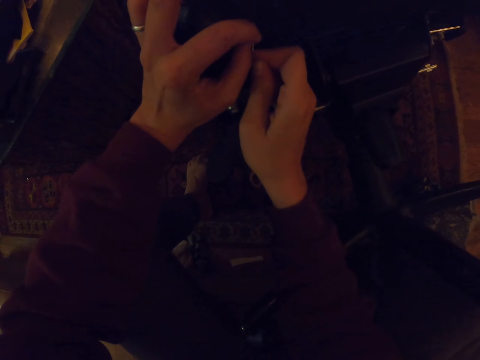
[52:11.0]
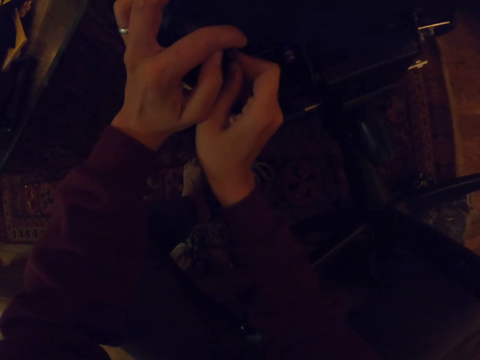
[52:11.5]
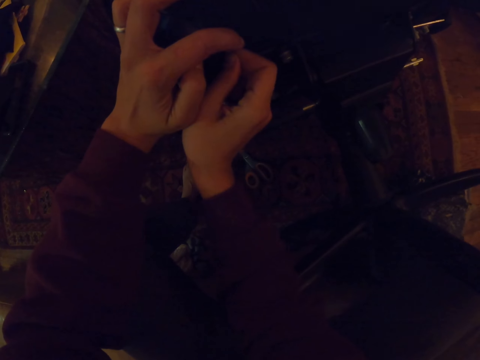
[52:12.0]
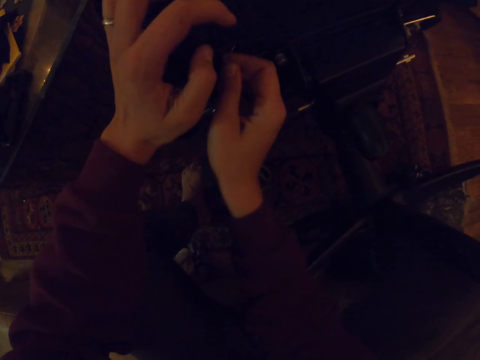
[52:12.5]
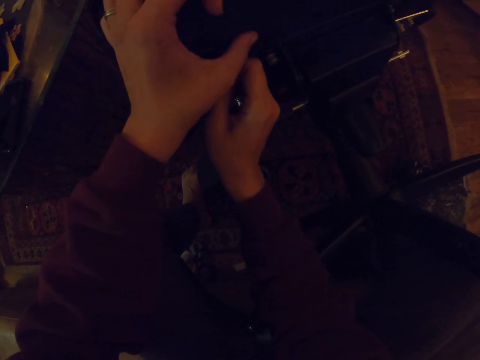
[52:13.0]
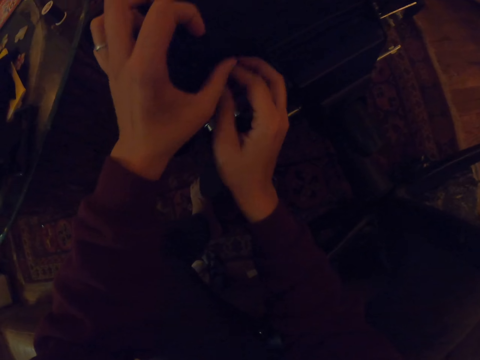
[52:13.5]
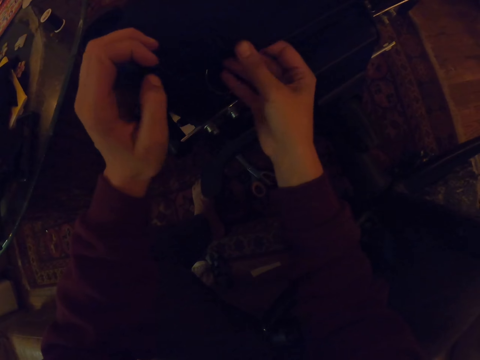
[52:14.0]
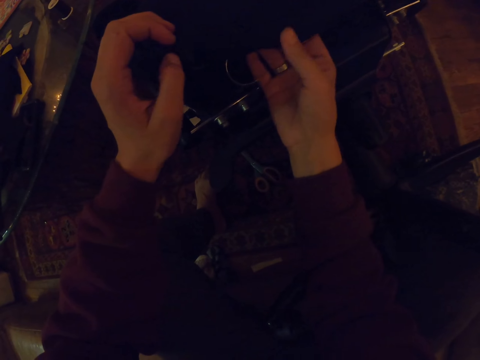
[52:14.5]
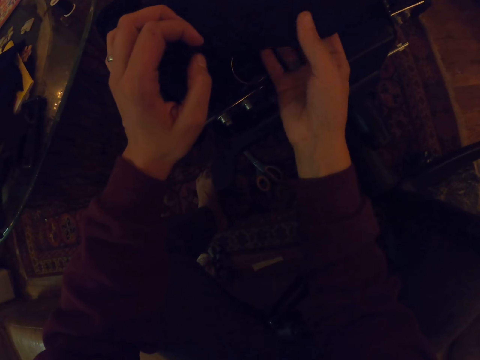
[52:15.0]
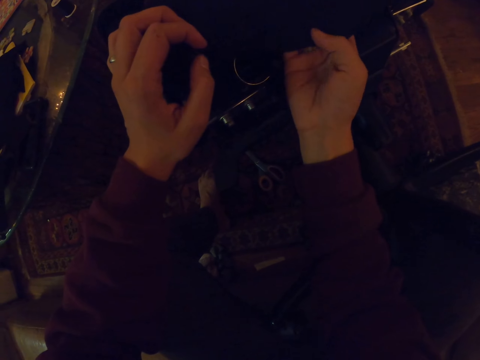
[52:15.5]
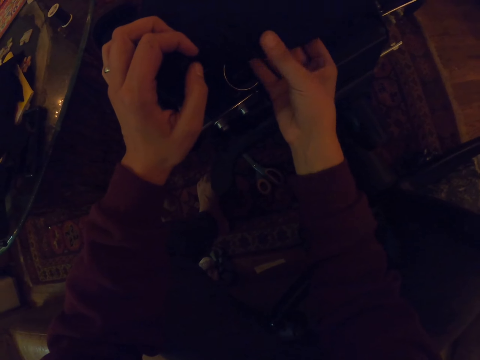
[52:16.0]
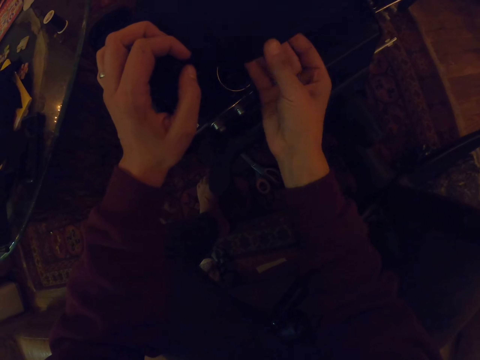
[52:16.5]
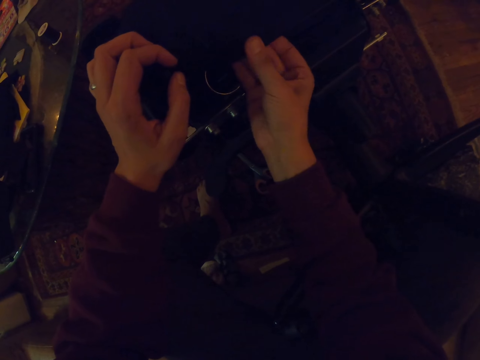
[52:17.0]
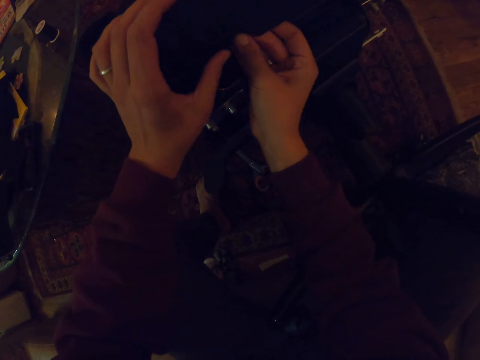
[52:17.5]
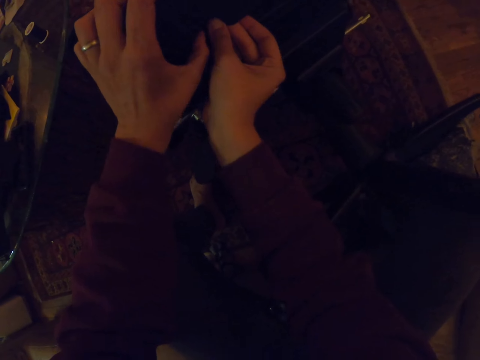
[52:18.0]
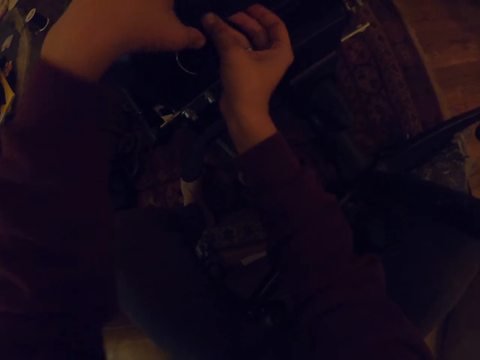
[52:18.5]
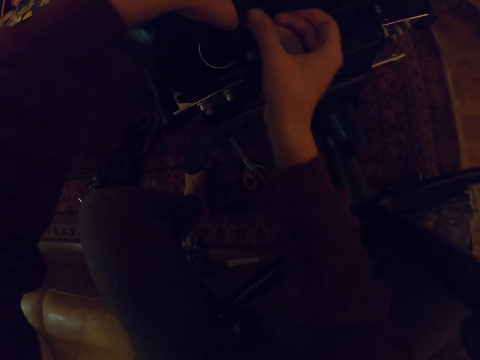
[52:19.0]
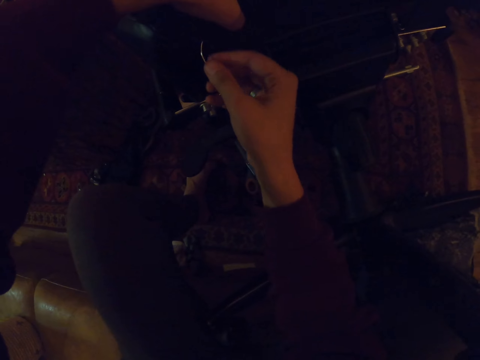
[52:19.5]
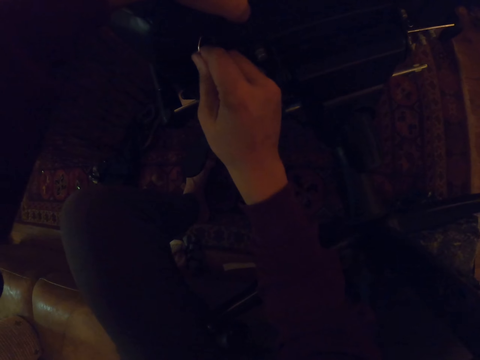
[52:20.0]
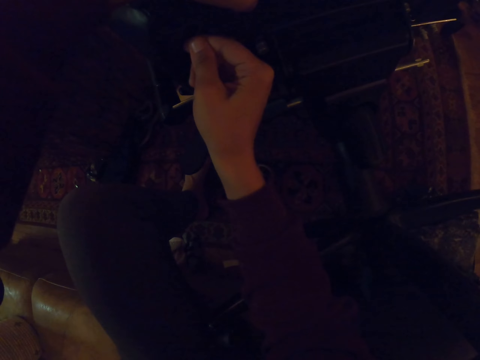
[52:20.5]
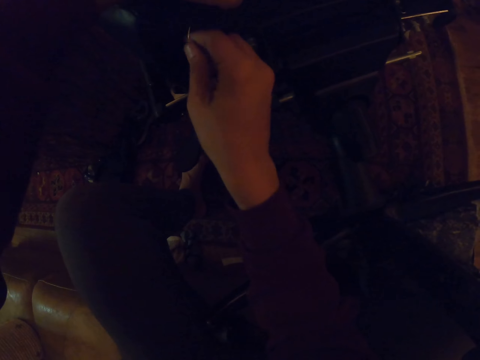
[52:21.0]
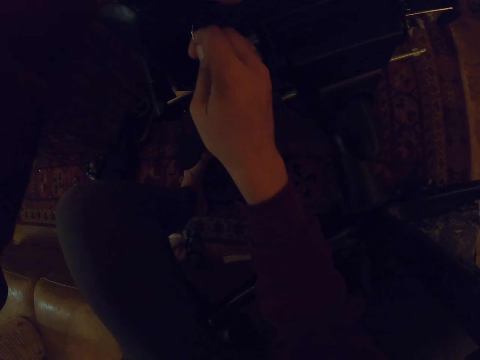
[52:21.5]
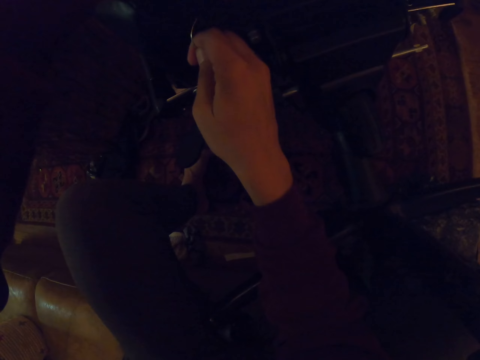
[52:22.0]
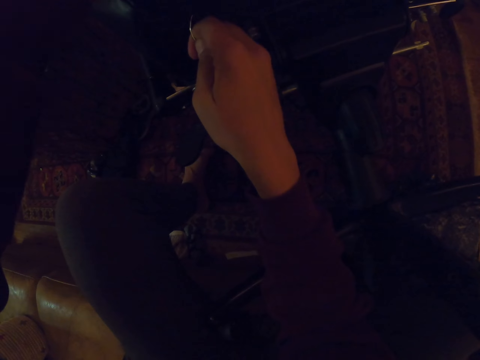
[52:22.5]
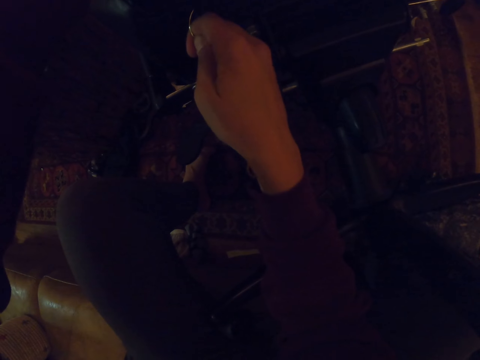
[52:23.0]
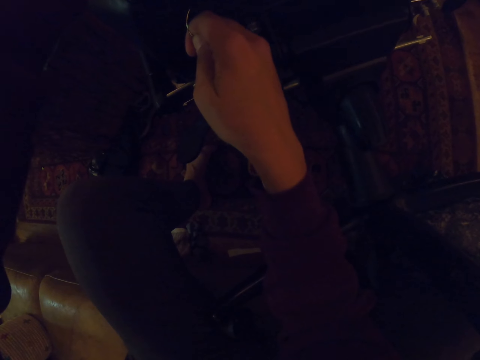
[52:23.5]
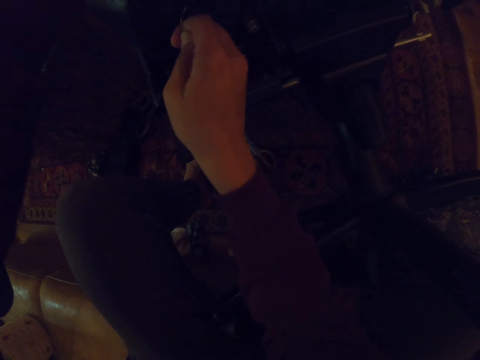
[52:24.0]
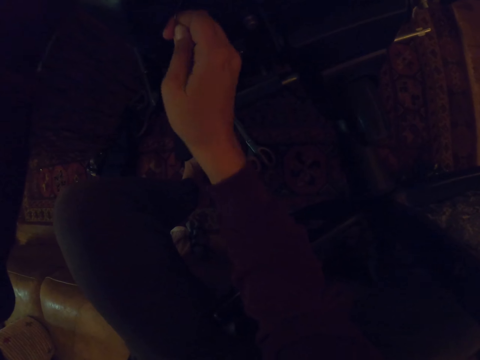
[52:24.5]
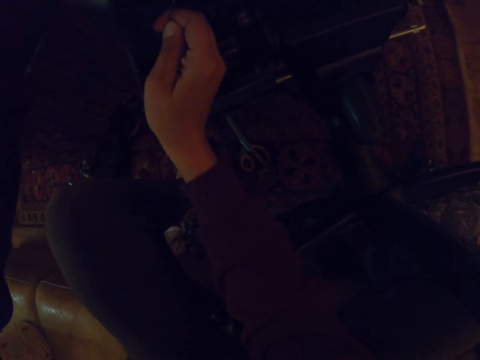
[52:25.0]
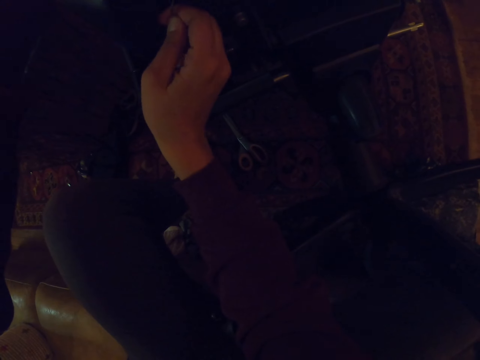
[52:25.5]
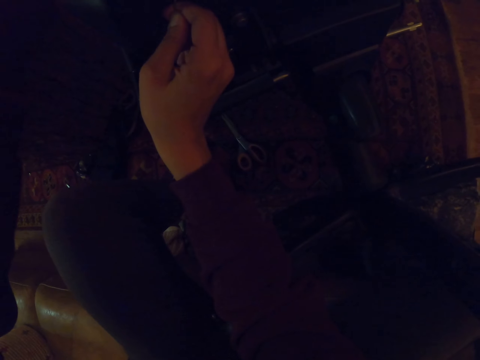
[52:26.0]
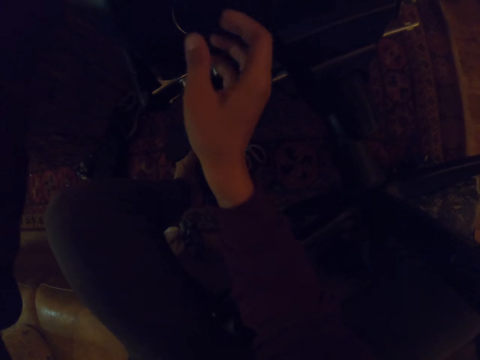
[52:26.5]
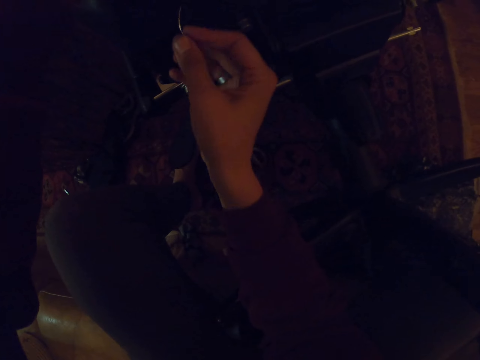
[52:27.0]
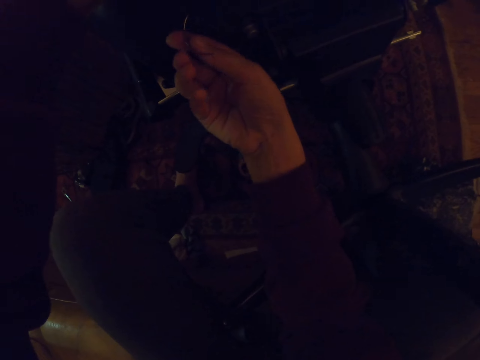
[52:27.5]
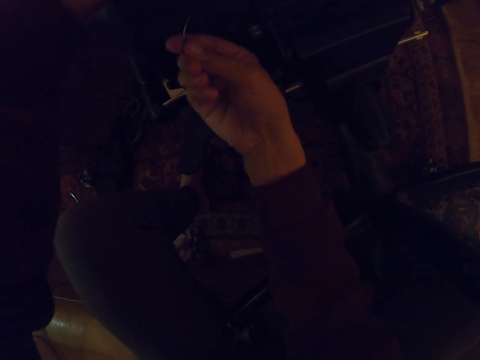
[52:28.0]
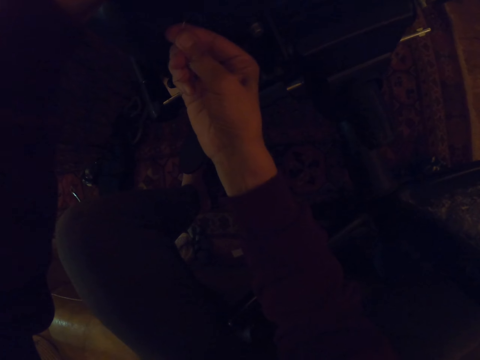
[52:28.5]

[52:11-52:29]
The camera wearer inserts the hook on the chair with the right hand. They hold the cloth with both hands. They twist the hook with the right hand. They fix the piece of cloth on the chair. They sew the piece of cloth on the chair.

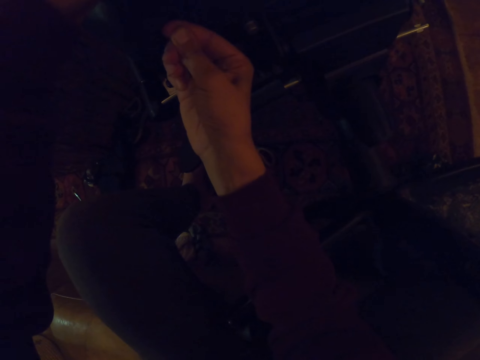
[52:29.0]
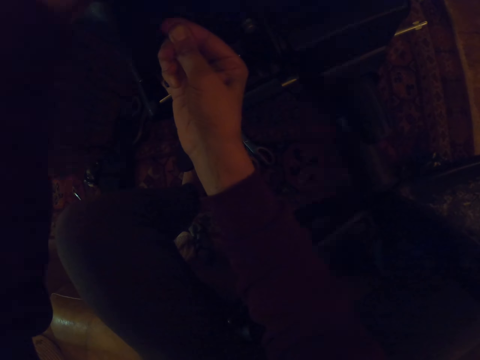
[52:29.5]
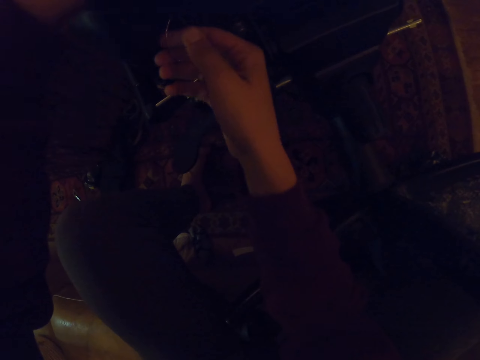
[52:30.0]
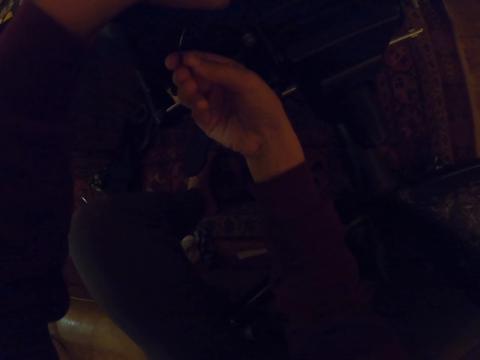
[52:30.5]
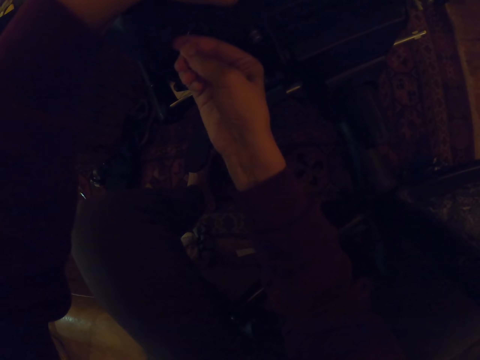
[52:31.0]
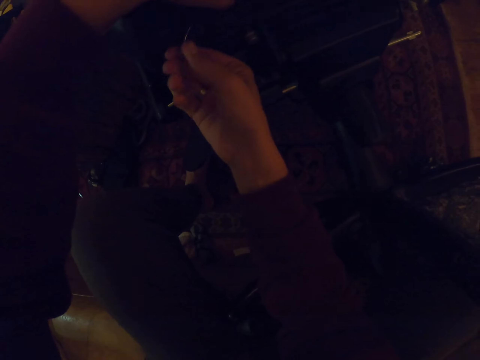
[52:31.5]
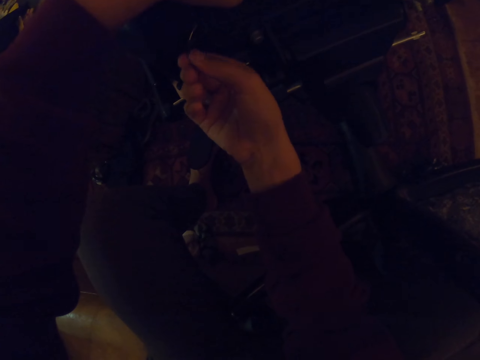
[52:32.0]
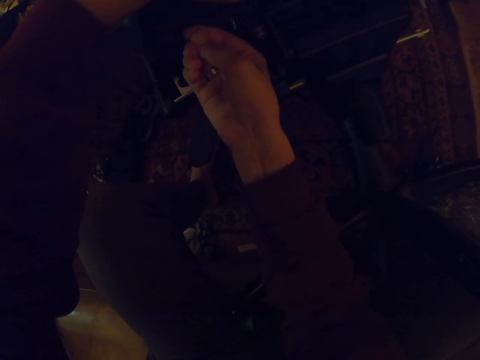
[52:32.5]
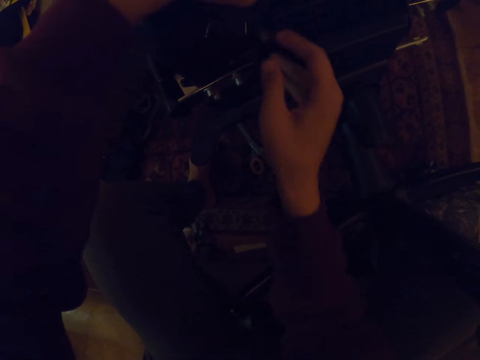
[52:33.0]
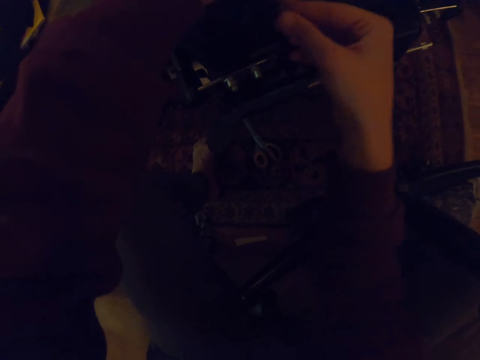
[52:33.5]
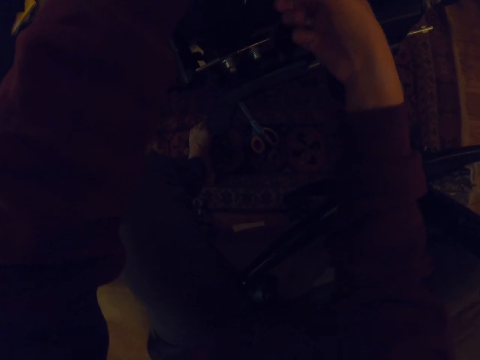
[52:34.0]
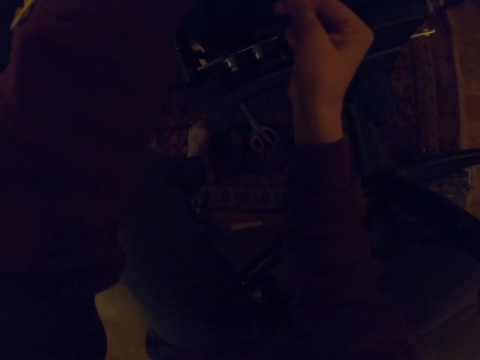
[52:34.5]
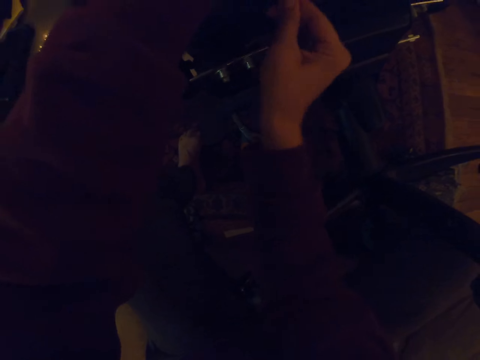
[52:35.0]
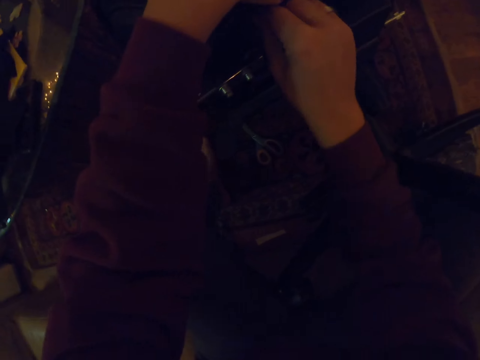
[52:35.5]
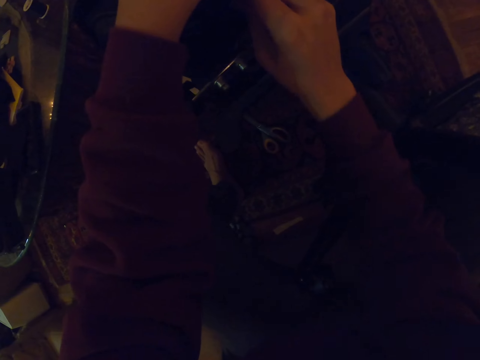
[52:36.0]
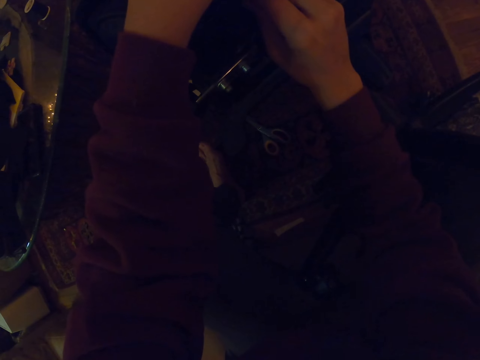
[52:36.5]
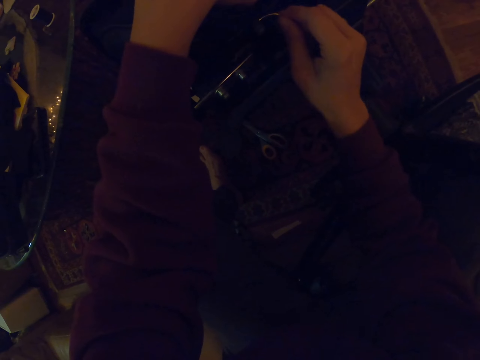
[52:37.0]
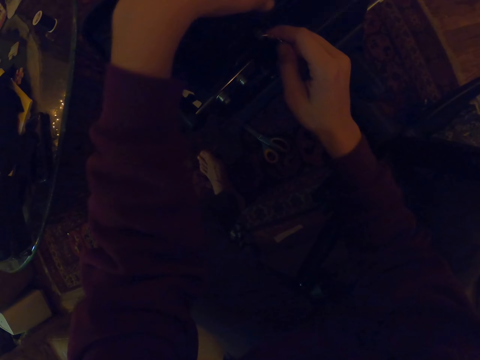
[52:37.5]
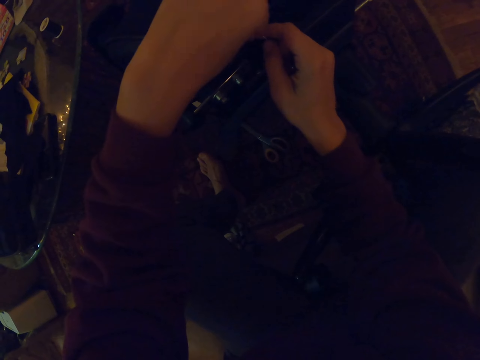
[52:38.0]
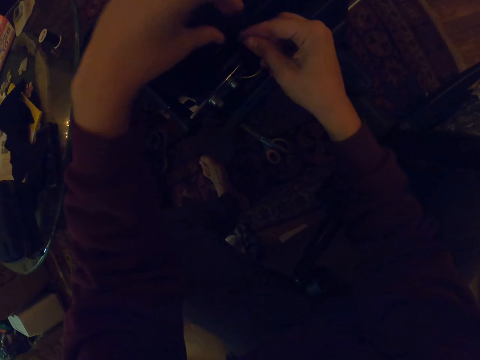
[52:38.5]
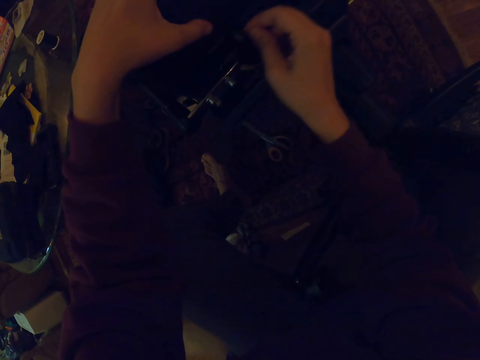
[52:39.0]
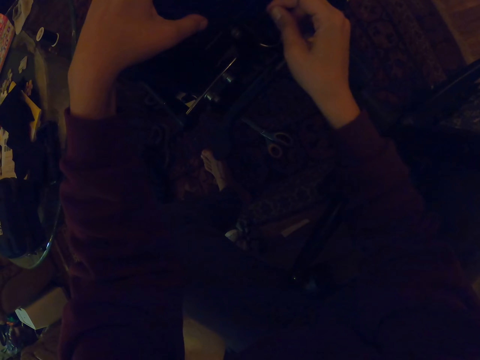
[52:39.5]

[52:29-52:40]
The camera wearer holds the chair with the left hand. They pull the hook with the right hand.
